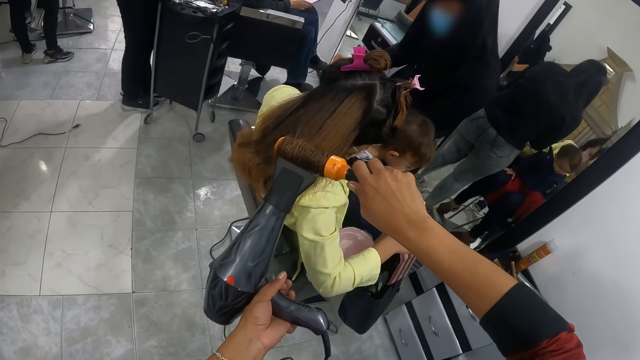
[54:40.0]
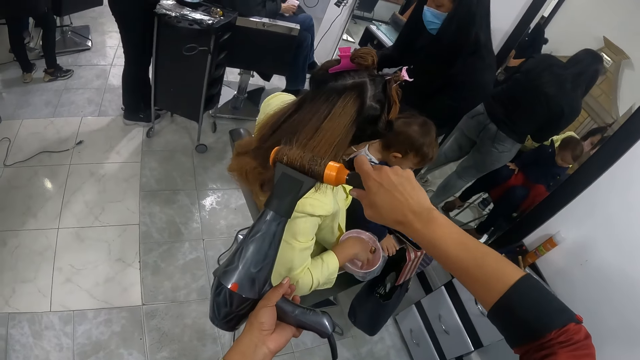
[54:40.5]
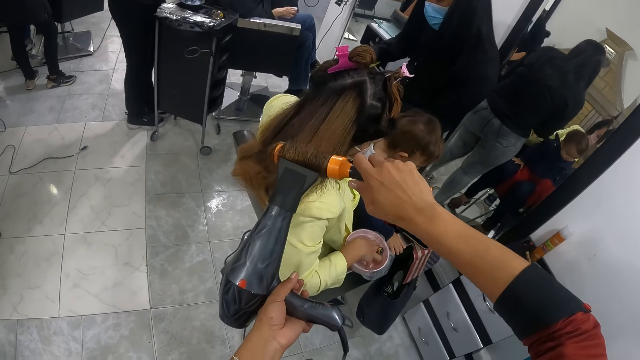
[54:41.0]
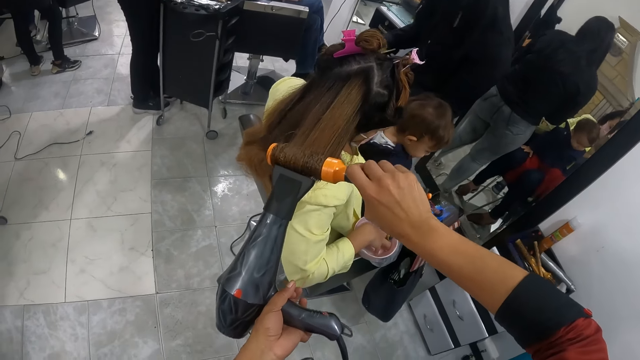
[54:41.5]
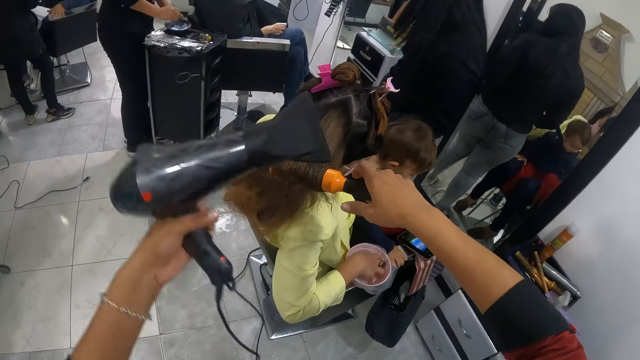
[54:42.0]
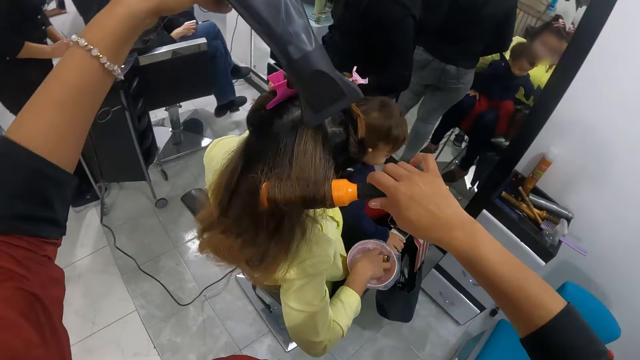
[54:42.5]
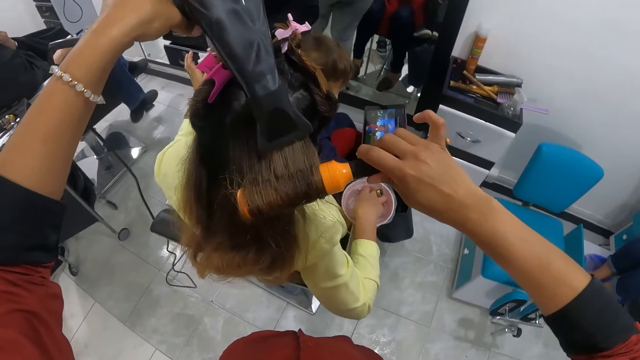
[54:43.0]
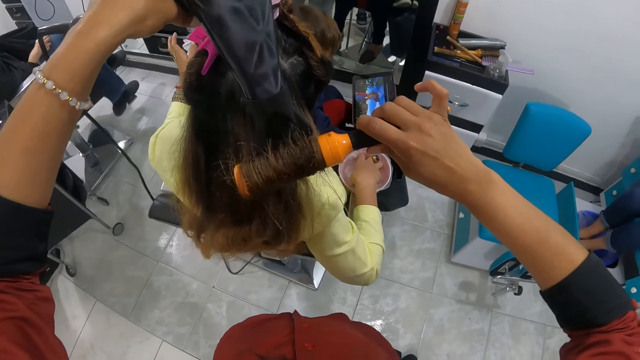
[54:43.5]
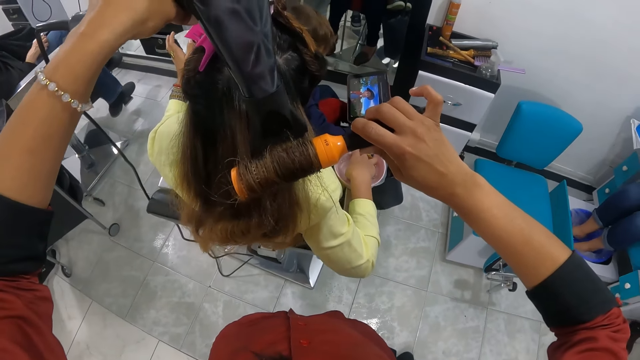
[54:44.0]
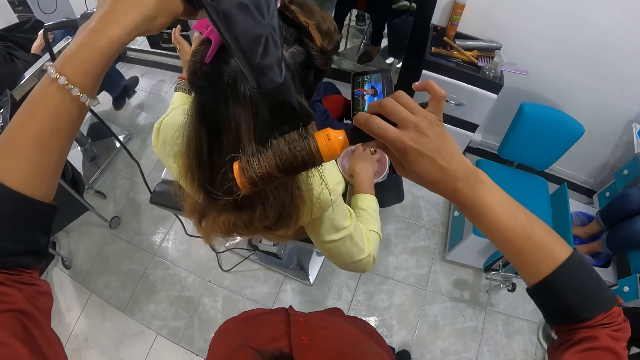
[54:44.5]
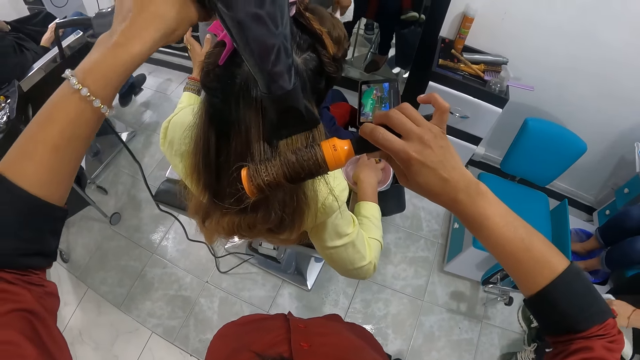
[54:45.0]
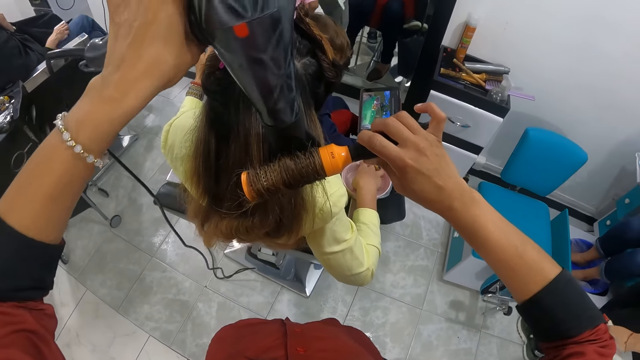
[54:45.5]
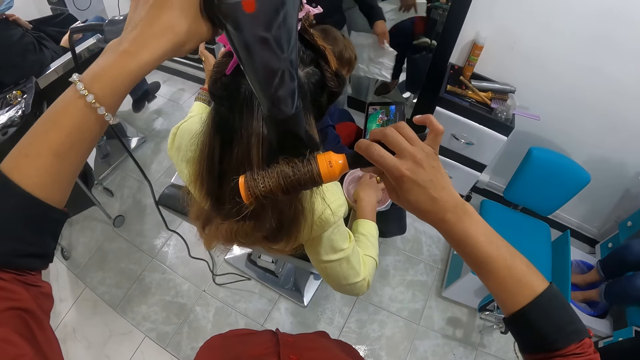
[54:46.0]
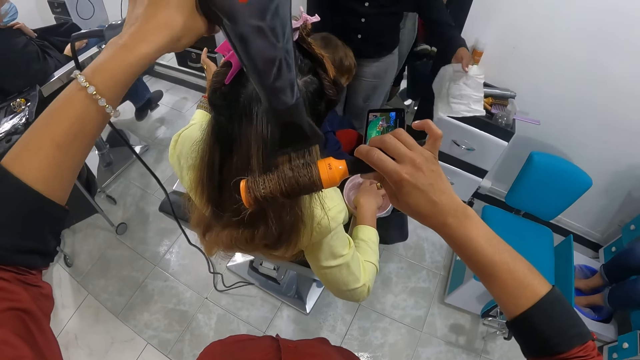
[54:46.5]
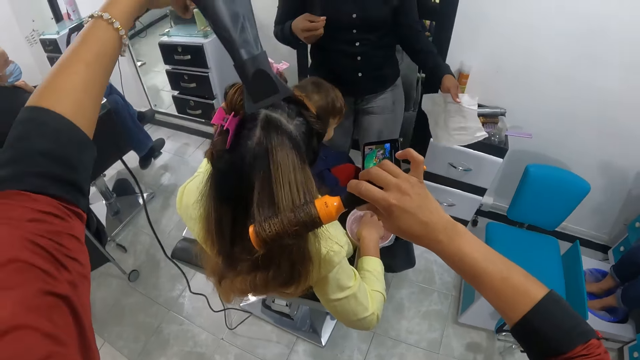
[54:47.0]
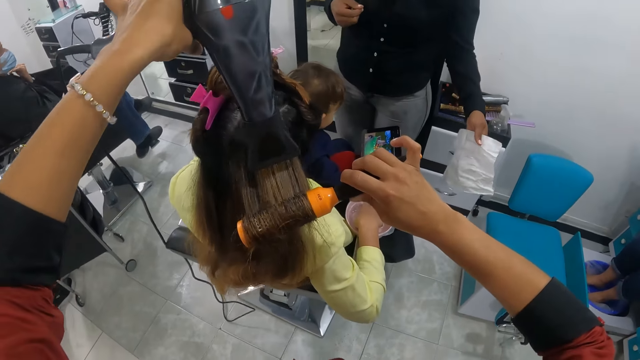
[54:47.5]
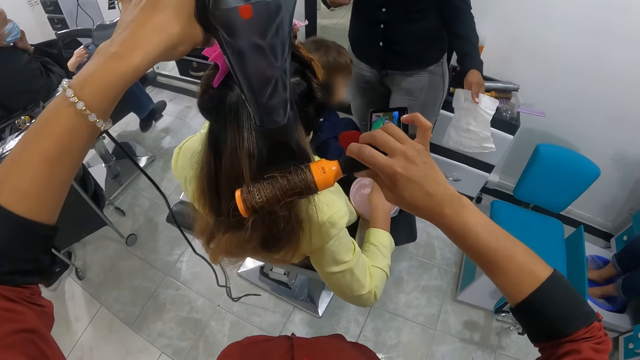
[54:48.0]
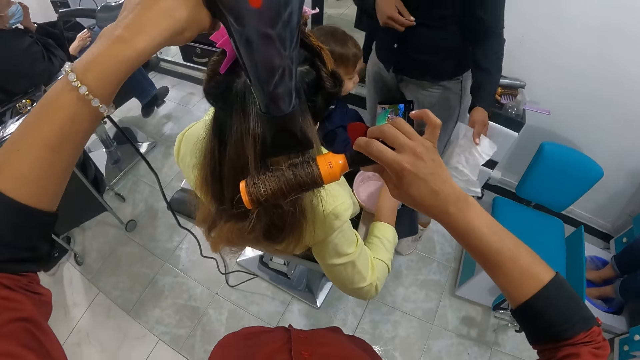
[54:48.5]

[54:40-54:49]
The woman dips her right hand in the bowl of water on the armrest of the chair. Another woman holds a sheet in her right hand.

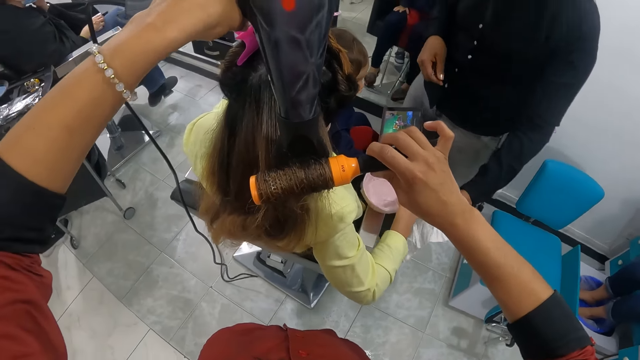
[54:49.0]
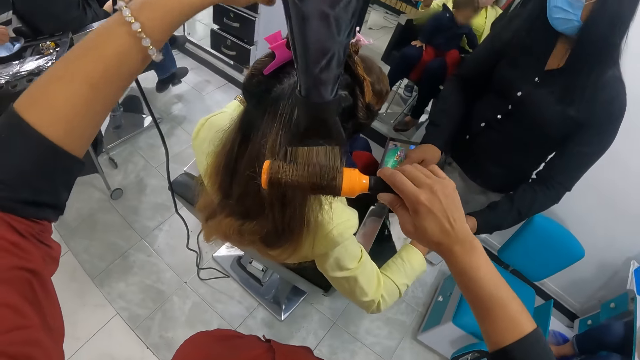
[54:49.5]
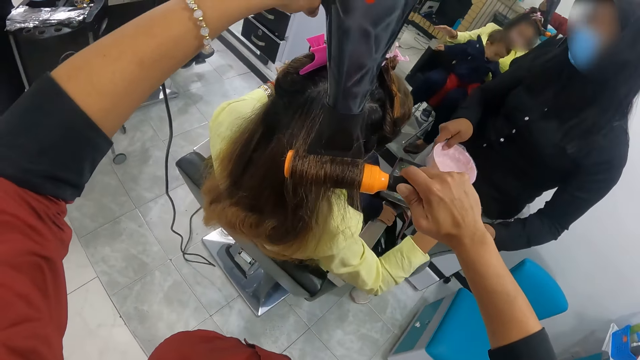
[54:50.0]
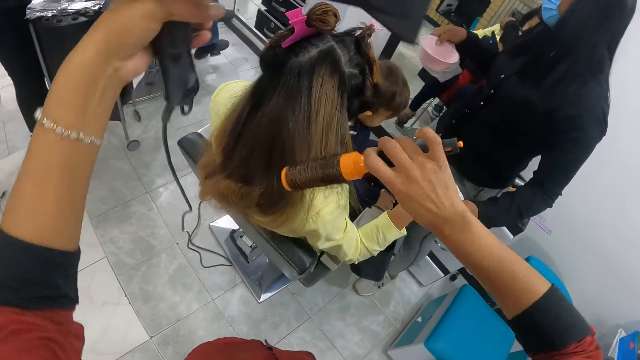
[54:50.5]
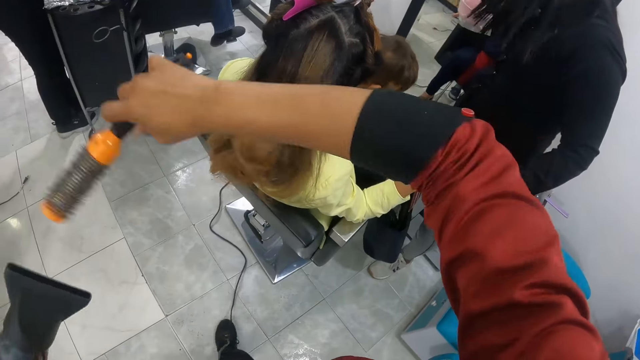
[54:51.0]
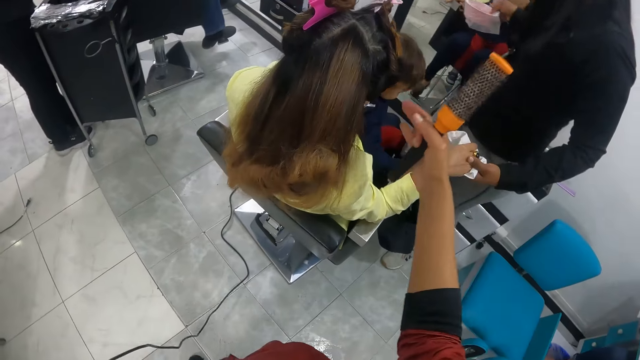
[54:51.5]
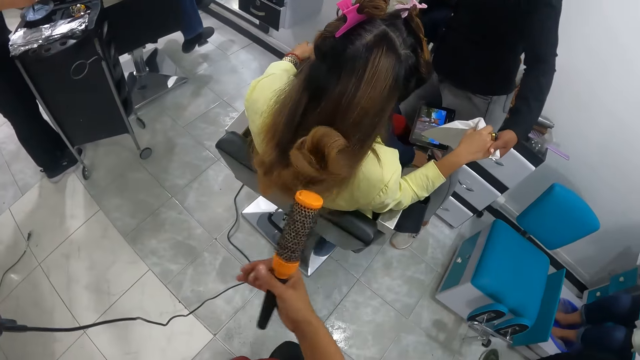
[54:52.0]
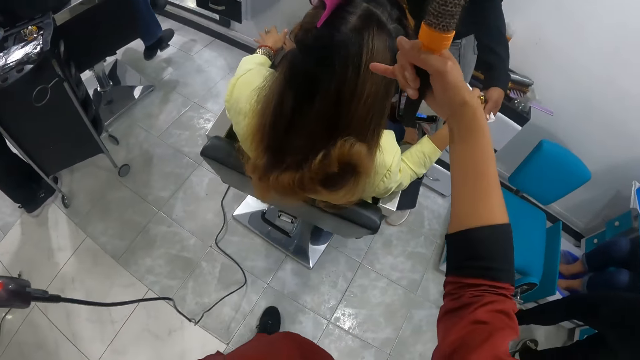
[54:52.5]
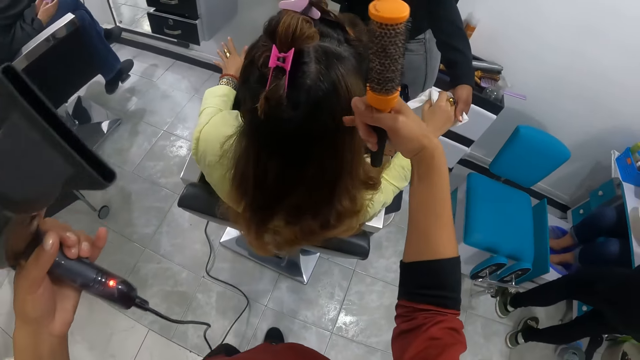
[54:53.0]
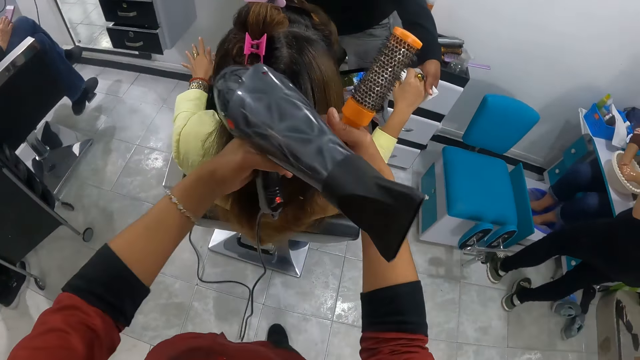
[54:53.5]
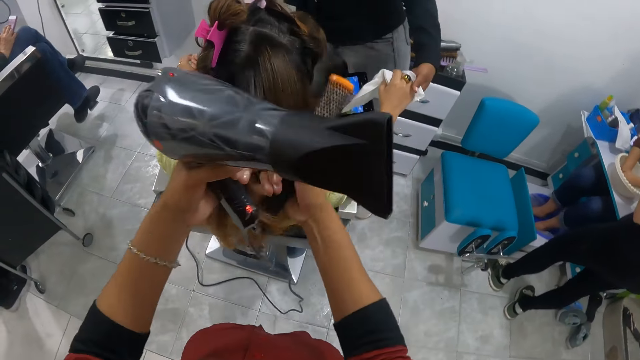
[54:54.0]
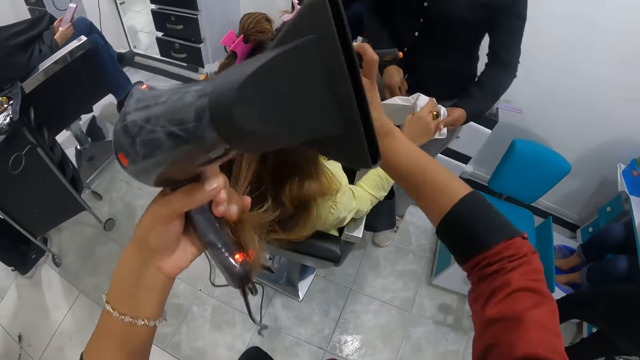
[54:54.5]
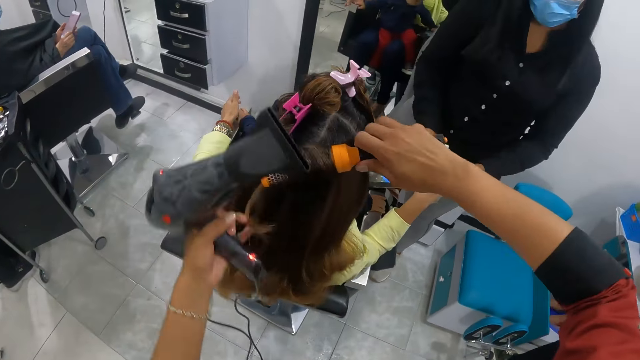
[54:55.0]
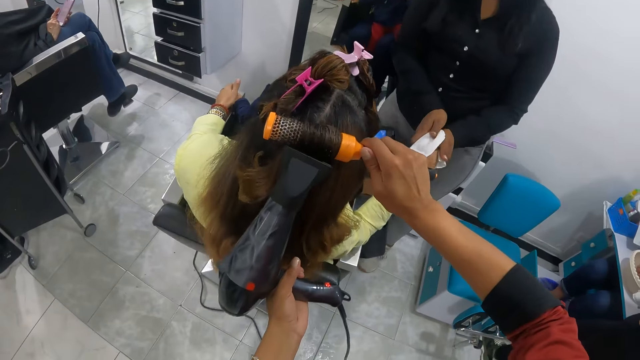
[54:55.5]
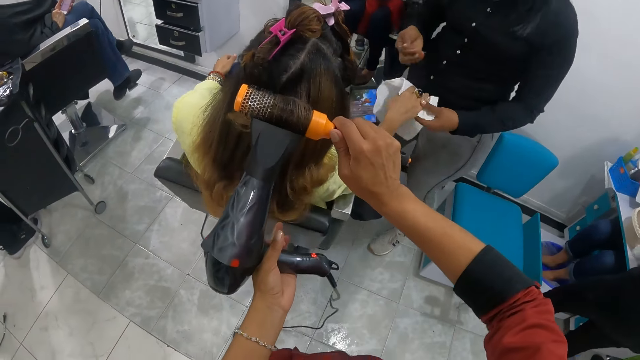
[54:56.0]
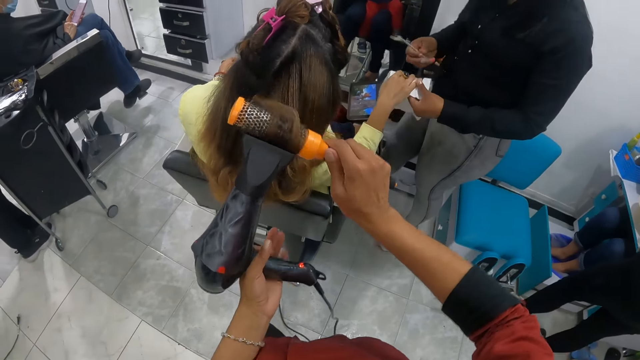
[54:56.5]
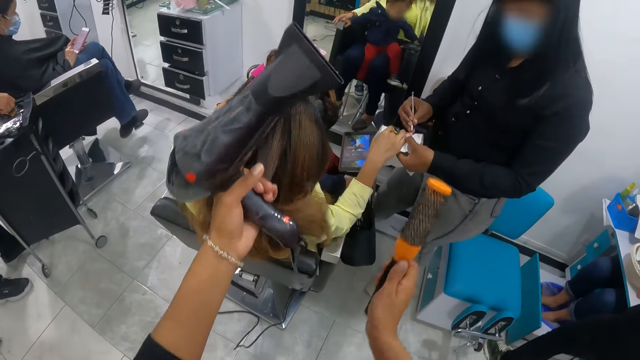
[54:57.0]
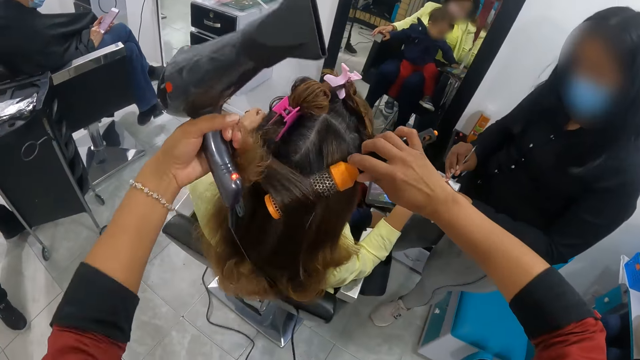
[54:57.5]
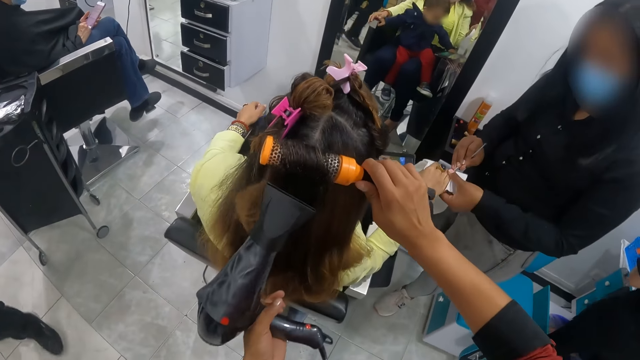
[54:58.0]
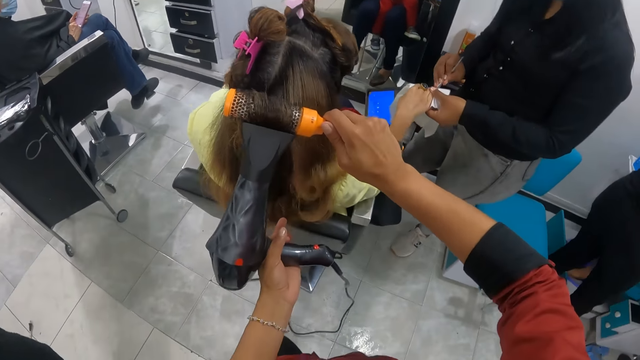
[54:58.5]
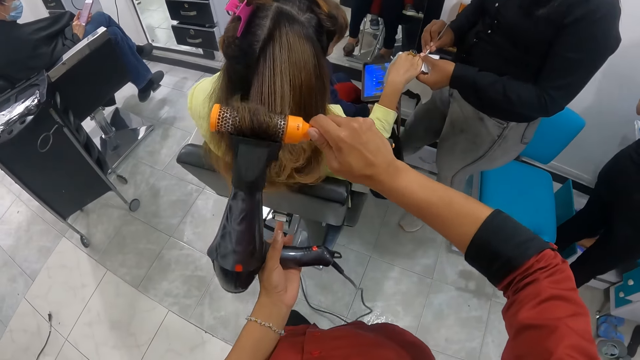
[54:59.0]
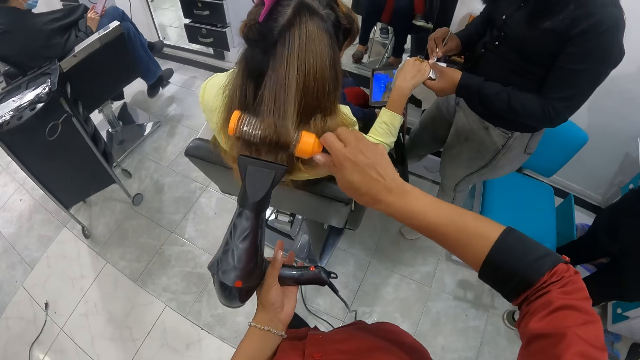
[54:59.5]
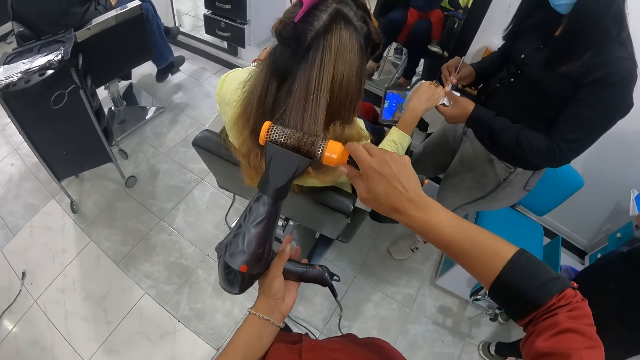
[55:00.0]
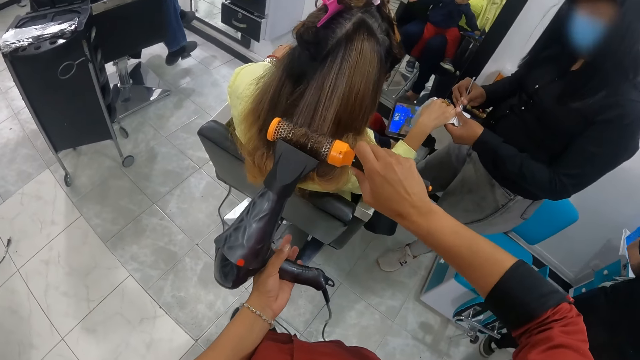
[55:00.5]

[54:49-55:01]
A woman gives another woman the sheet with her right hand. The first woman collects a bowl of water from the right hand of the second woman with her left hand. The camera wearer takes off the blow dryer in her right hand from the second woman's hair. She removes the rolling comb in her right hand from the hair of the second woman. She holds the hair of the second woman with her right hand. A third woman washes her hands in a bowl. The camera wearer holds the hair of the second woman with her left hand. She rolls the hair of the second woman with the rolling comb in her right hand. The first woman wraps the right hand of the second woman with the sheet in her hands. The camera wearer blows the hair of the second woman with the blow dryer in her left hand. She pulls hair strands. She holds the hair of the second woman with her left hand. The first woman cleans the finger nails with the tip of the file in her right hand. The camera wearer straightens the second woman's hair with the blow dryer and the comb. She rolls the hair of the second woman with the rolling comb in her right hand. She blows the hair of the second woman with the blow dryer in her left hand.
